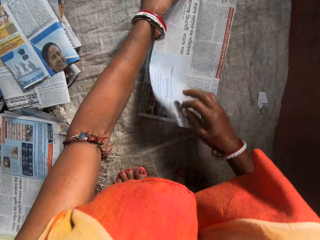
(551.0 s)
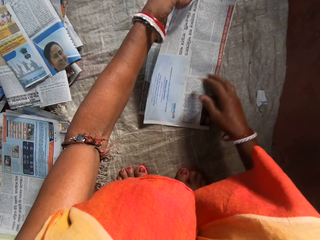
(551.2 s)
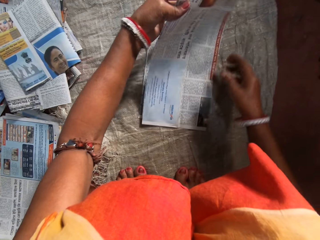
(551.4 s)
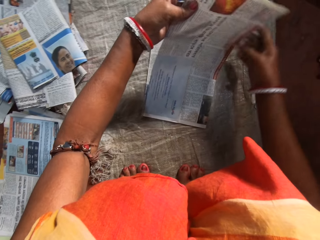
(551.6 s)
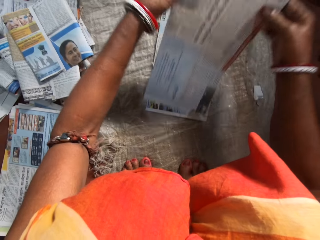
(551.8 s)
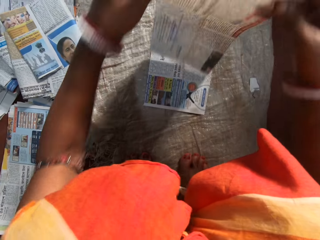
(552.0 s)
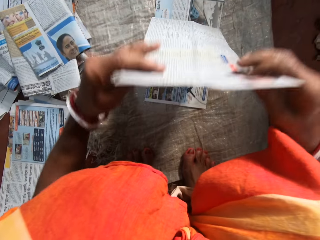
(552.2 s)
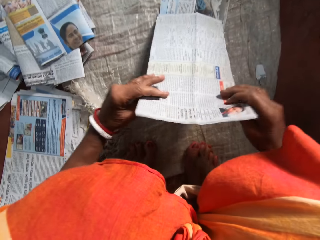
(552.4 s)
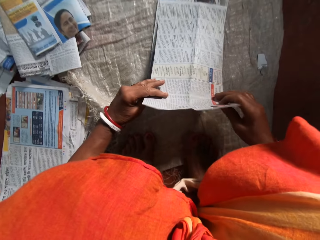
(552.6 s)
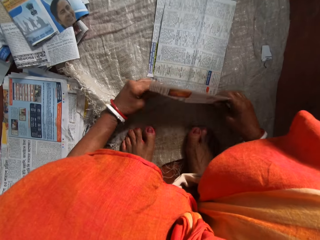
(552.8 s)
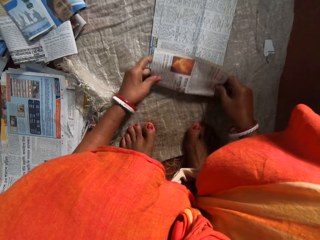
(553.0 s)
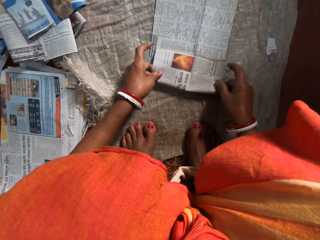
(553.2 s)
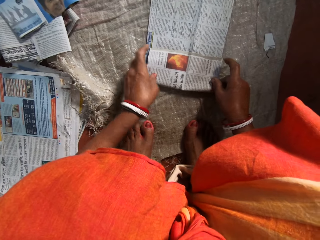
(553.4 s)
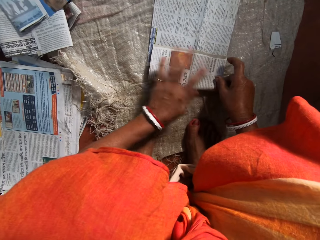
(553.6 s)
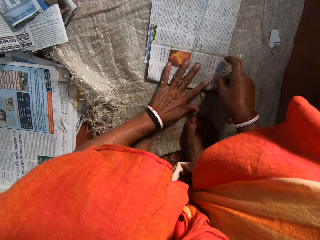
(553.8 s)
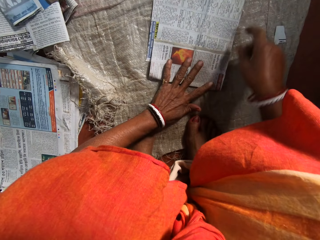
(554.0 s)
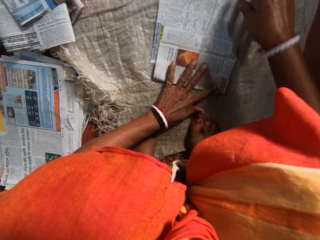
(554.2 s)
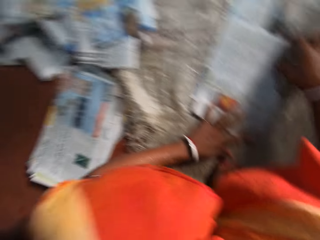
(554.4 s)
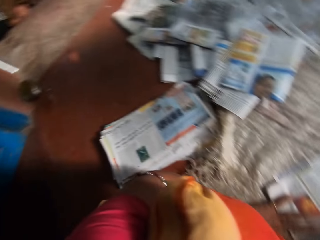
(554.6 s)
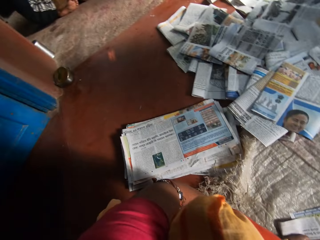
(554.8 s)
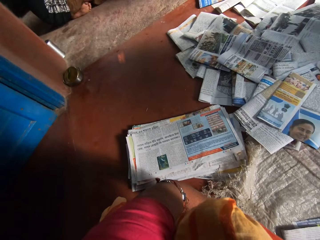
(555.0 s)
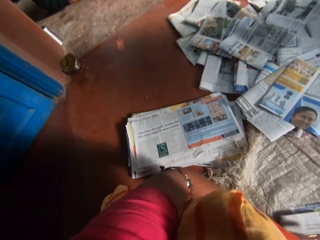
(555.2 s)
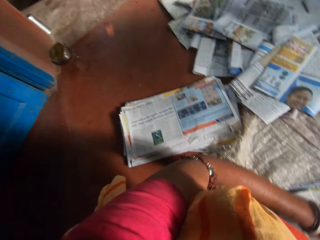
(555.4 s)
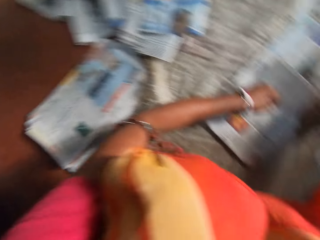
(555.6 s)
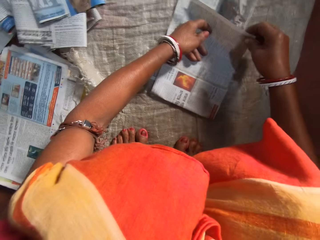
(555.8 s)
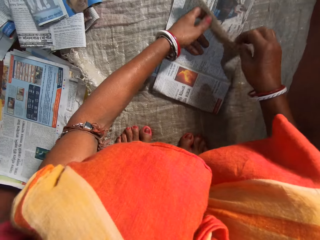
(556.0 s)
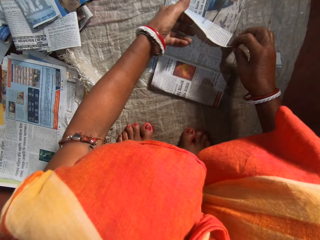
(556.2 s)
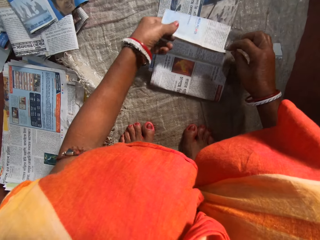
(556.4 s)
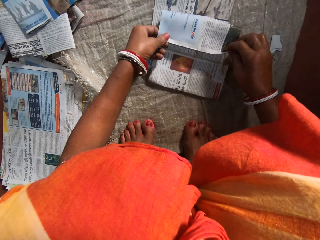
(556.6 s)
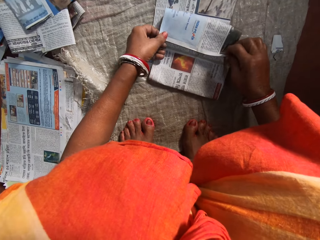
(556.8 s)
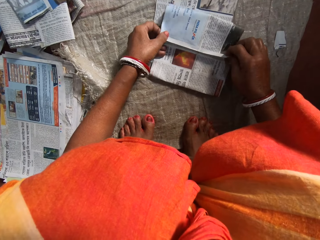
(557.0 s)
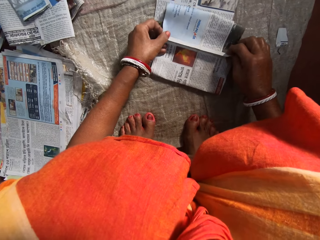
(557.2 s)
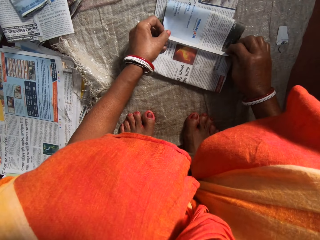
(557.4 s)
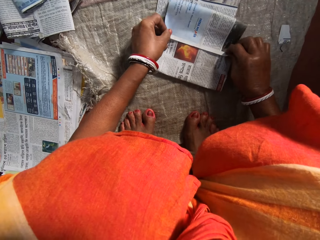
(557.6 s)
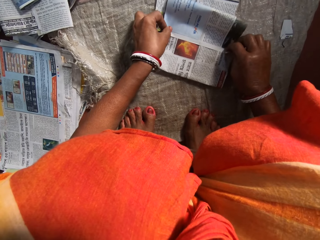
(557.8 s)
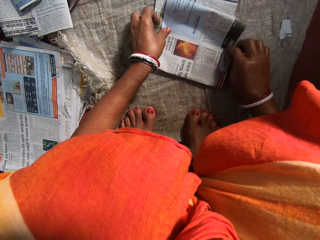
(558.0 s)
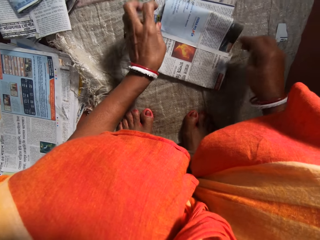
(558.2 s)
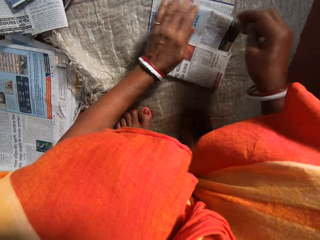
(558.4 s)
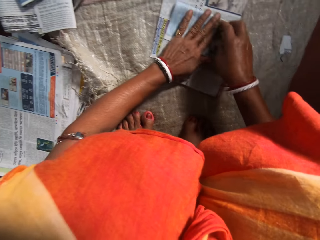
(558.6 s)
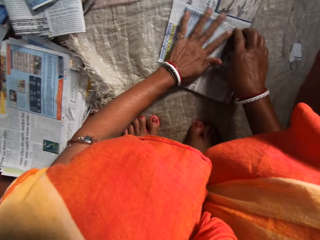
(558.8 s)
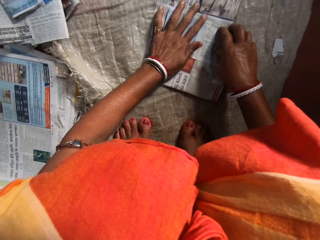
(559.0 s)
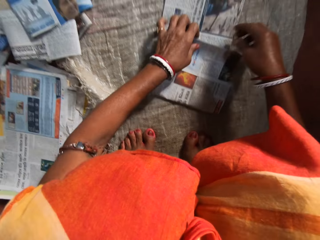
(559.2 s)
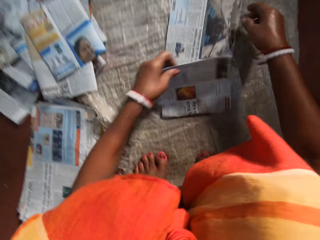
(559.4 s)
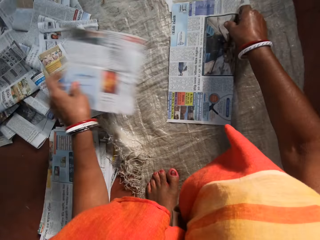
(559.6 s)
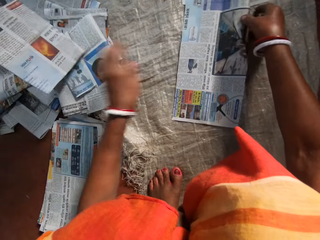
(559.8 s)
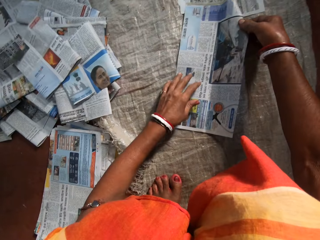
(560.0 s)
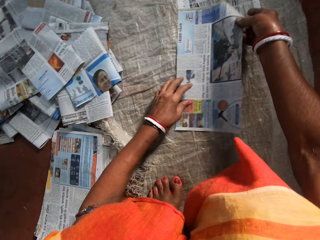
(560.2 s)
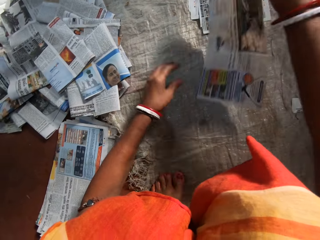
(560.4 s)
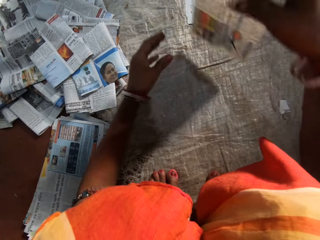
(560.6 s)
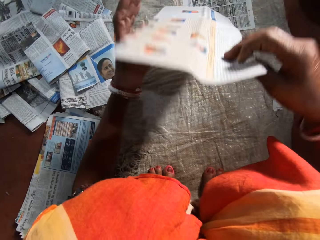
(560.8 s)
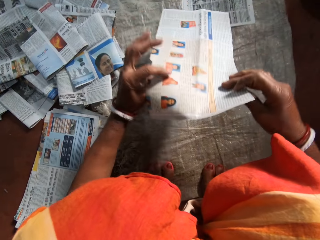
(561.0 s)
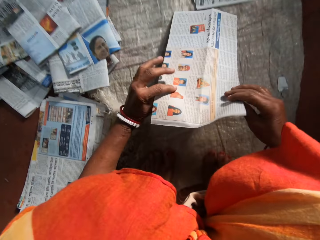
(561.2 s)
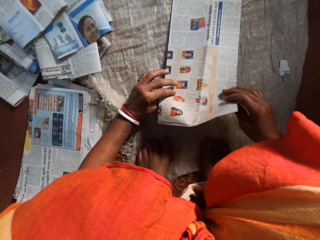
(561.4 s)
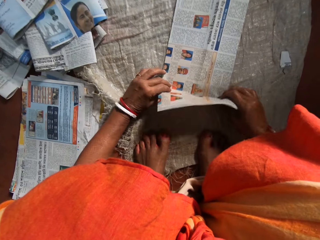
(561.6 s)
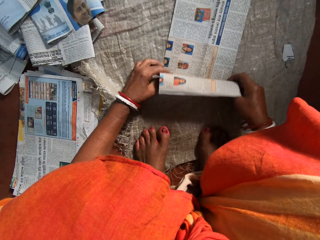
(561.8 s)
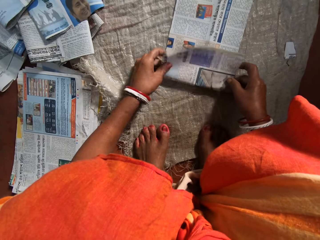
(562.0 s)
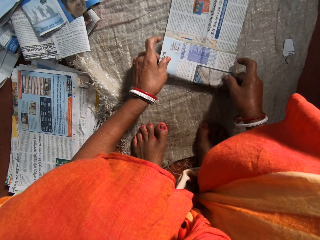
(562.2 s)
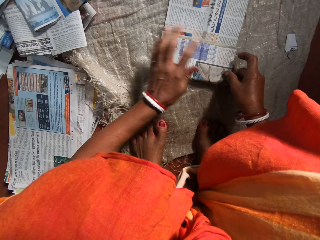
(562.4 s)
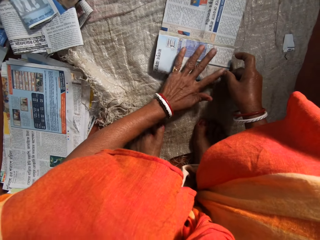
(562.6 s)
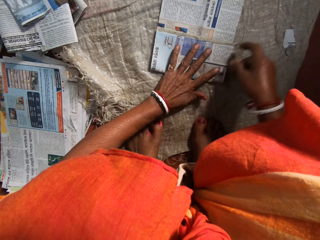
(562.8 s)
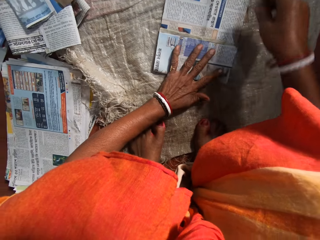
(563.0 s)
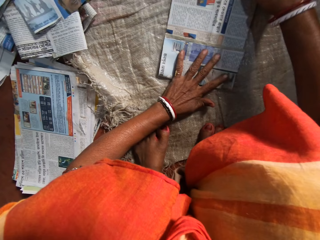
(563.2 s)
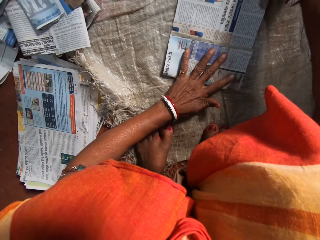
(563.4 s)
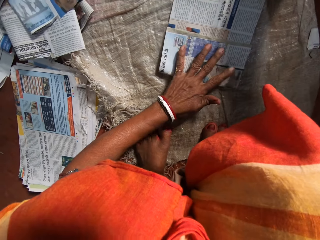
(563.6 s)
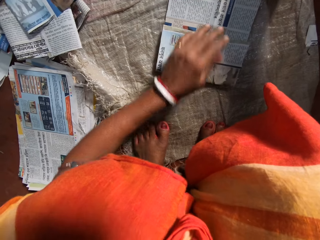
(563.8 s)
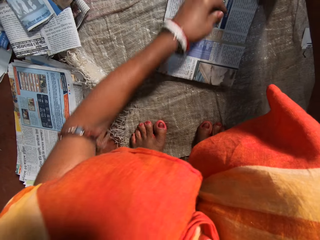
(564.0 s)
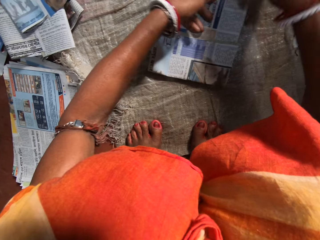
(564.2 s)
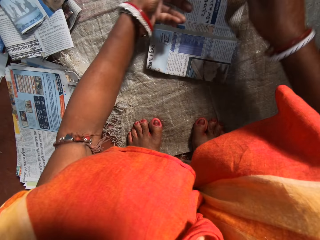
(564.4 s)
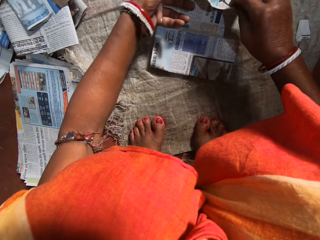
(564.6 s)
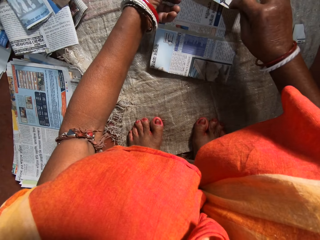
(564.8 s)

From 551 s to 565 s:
The camera wearer picks a newspaper from the others. She turns to the newspaper. She places the newspaper on the others. She folds the paper on the floor with both hands. She places her left hand on the newspaper. She looks at a child. She looks at the newspapers on the floor. She folds the newspaper. She presses the newspaper with her hands. She lifts a newspaper from the others. She throws the newspaper on the others on the left side. She picks a newspaper from the sack. She turns the newspaper. She places the newspaper on the sack. She folds the newspaper. She places her left hand on the newspaper. She folds the newspaper.

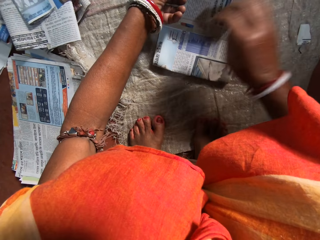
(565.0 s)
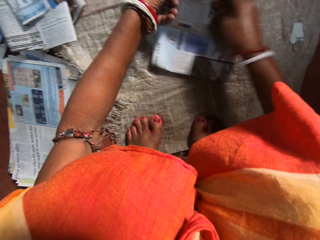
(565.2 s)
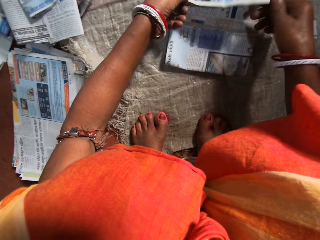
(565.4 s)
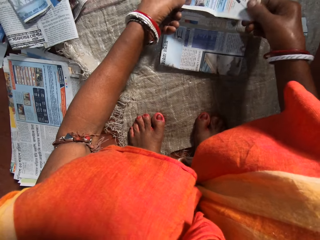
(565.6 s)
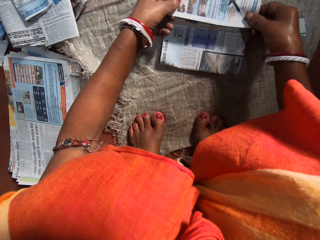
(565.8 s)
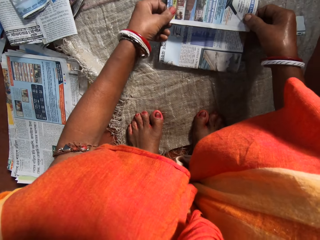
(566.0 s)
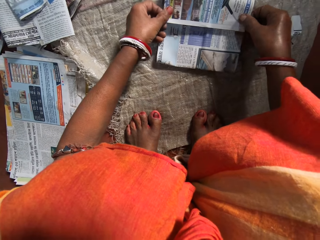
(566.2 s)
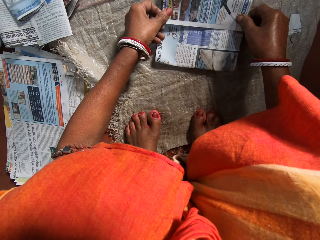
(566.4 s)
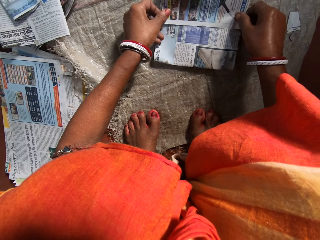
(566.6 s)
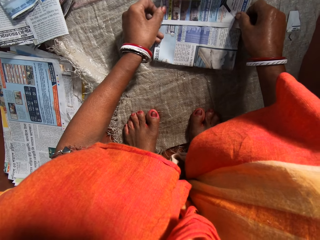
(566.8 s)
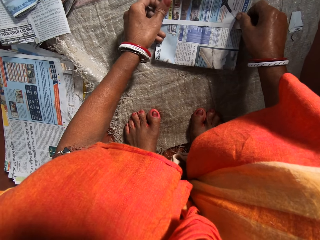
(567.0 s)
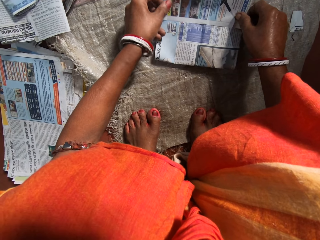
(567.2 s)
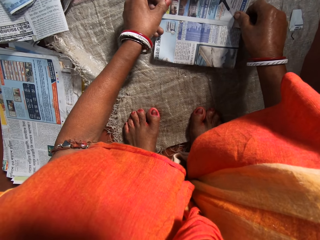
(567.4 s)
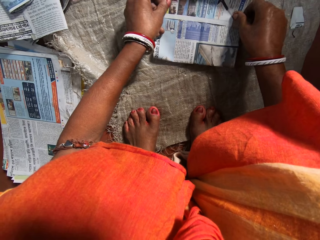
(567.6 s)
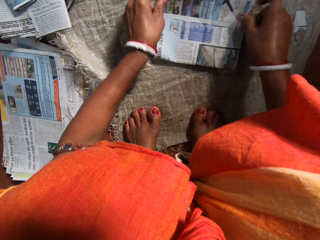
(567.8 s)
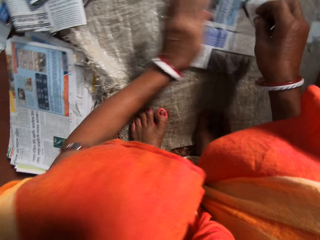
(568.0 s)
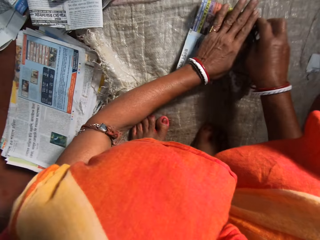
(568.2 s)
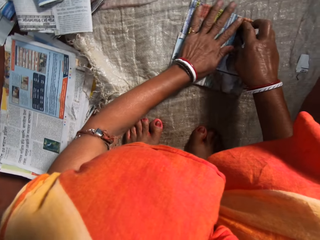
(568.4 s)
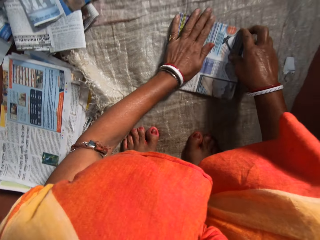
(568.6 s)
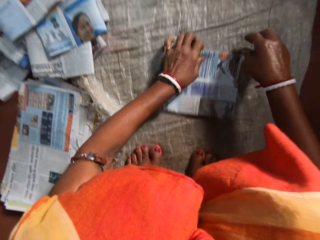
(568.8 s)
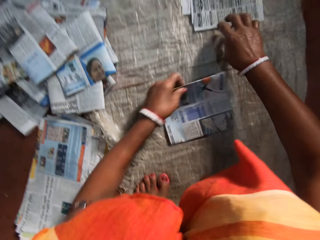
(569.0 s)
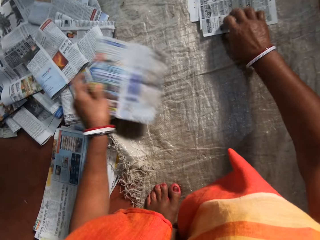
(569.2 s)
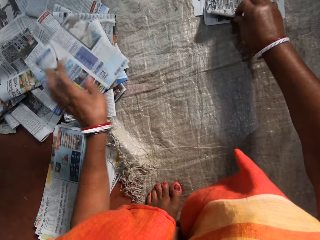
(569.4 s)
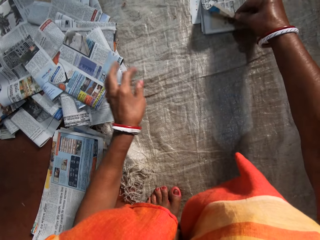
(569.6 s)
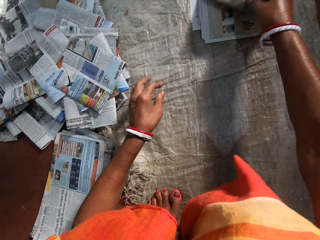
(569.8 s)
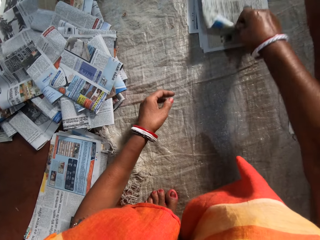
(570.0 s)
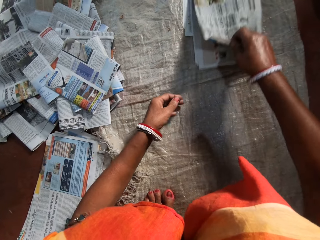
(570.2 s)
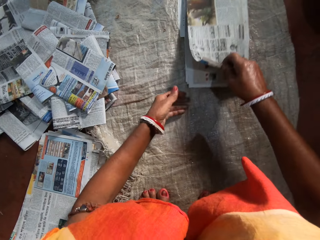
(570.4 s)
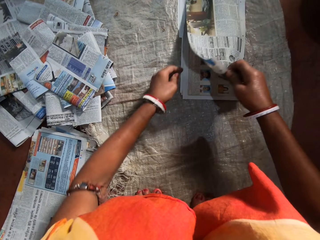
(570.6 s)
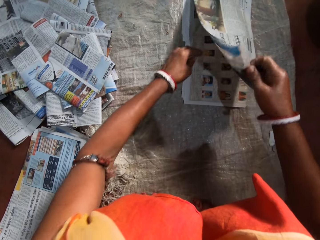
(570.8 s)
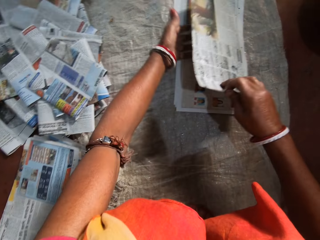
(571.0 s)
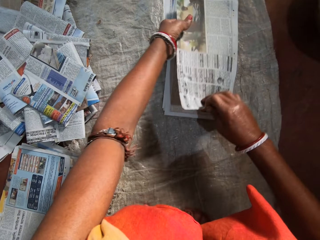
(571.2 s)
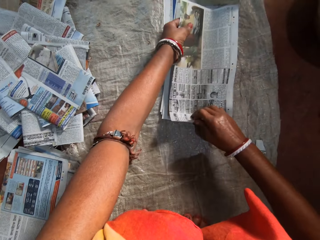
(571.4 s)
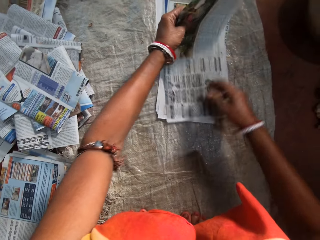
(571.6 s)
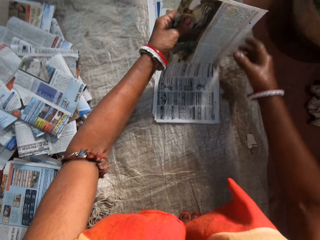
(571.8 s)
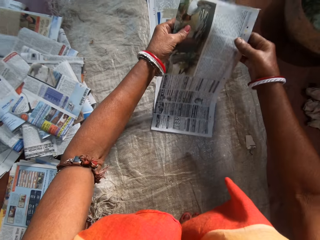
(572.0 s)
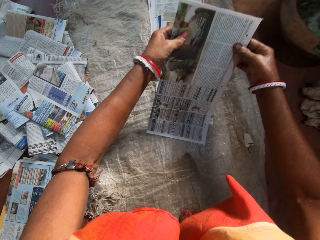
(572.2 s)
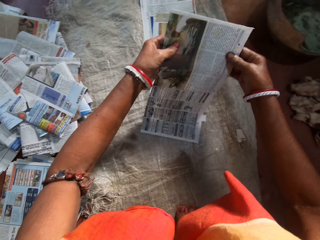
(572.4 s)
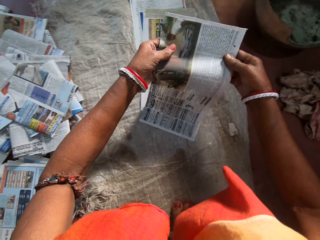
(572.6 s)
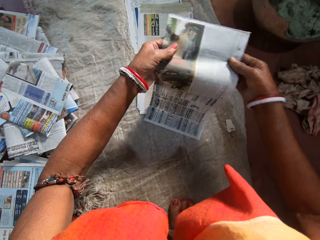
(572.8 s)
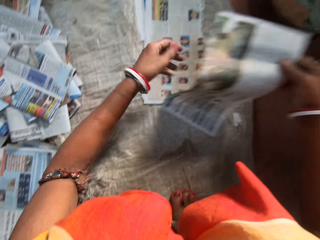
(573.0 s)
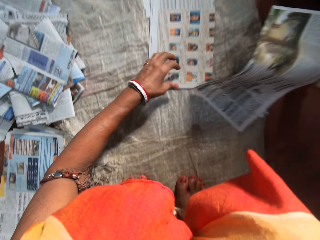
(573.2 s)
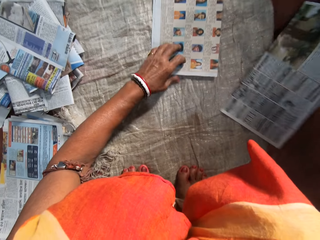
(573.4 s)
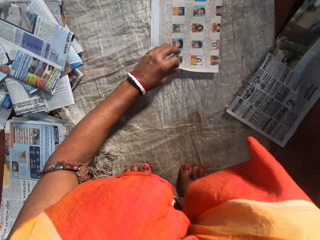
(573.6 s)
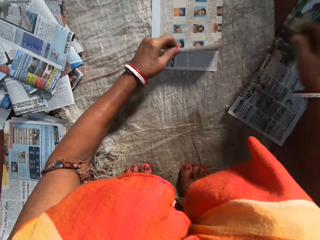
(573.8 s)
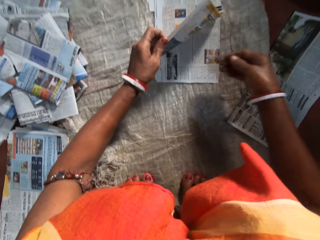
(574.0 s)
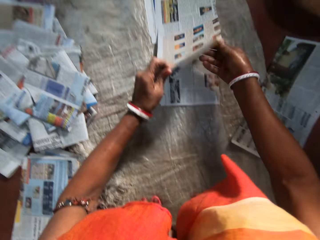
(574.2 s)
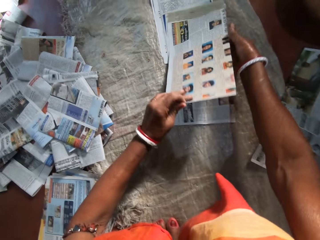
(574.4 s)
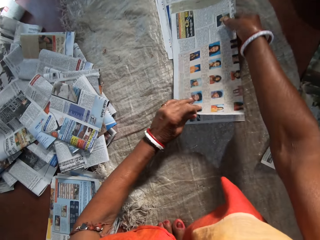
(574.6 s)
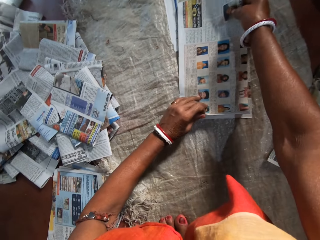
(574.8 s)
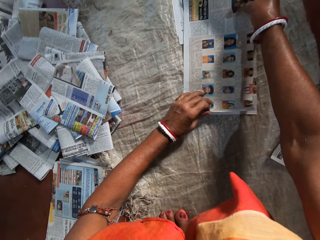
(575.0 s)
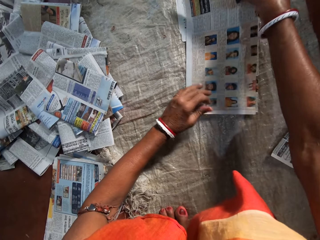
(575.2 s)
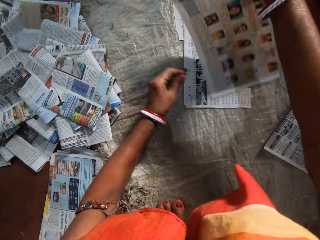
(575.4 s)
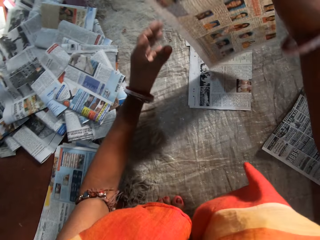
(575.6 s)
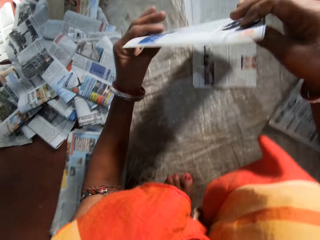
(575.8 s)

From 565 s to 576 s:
The camera wearer pushes a newspaper. She folds the newspaper. She presses the newspaper with her hands. She lifts the newspaper from a sack. She throws the newspaper on the others on the left side. She picks a newspaper from the sack. She holds the newspaper. She places the newspaper on the sack on the right side. She picks a newspaper from the sack.
